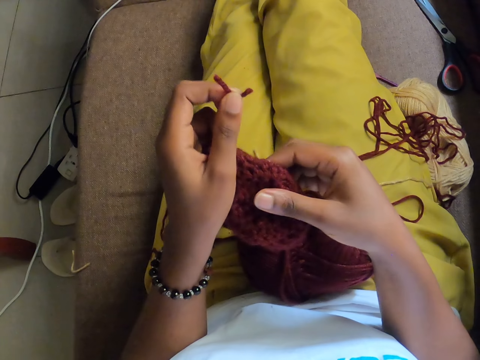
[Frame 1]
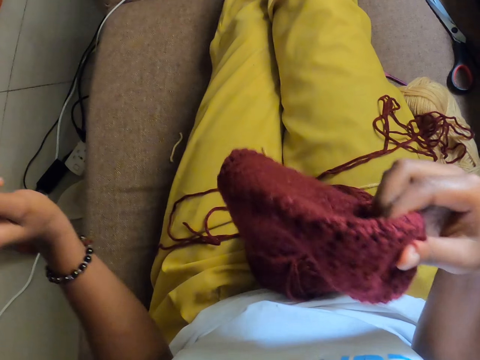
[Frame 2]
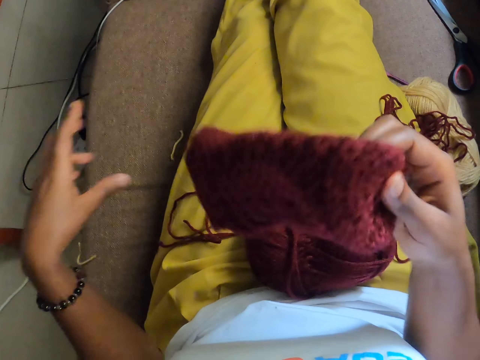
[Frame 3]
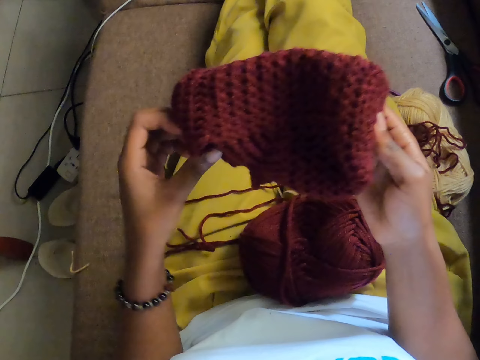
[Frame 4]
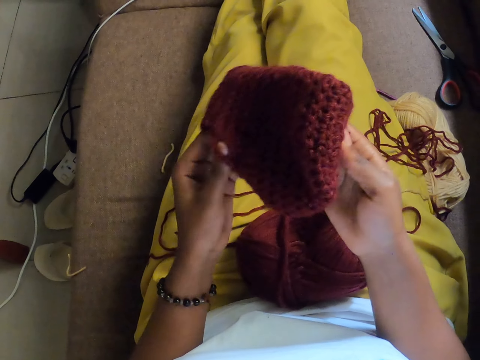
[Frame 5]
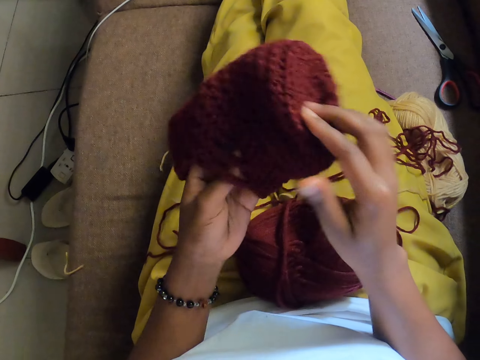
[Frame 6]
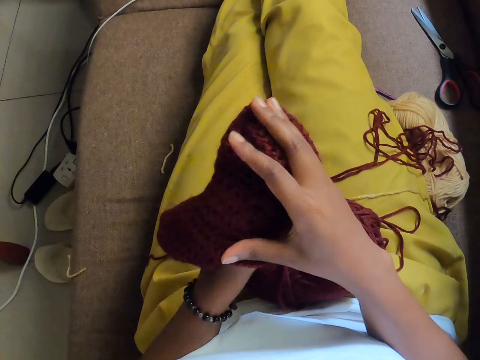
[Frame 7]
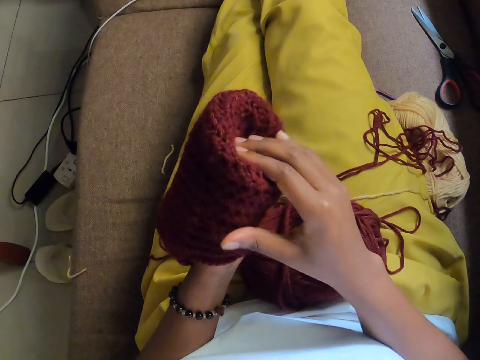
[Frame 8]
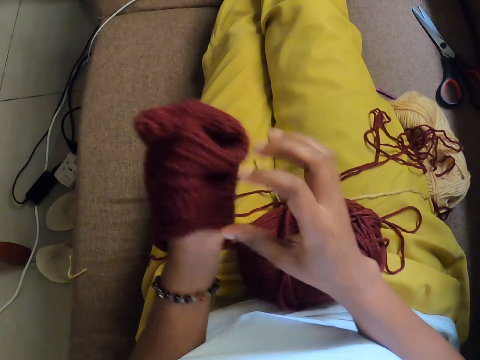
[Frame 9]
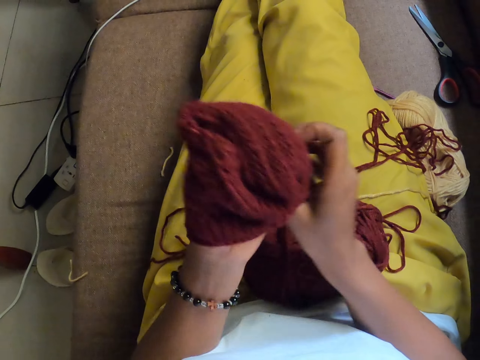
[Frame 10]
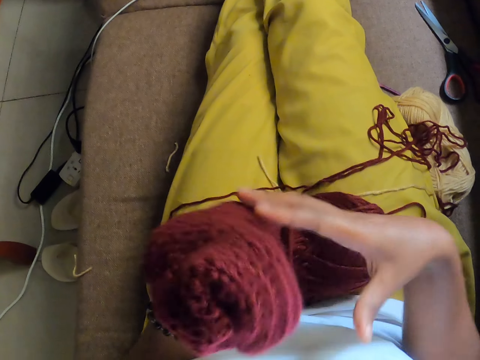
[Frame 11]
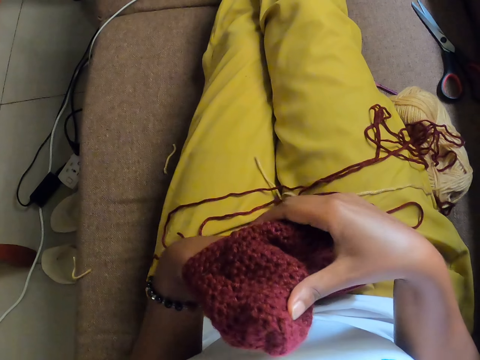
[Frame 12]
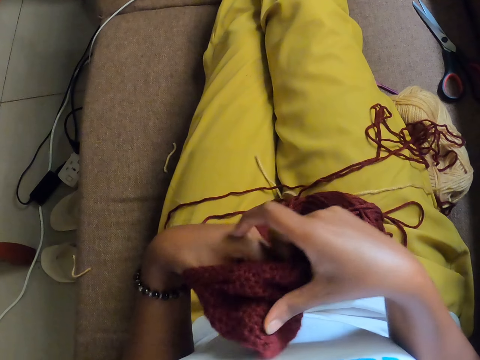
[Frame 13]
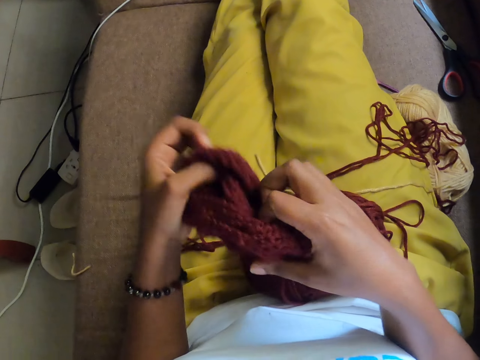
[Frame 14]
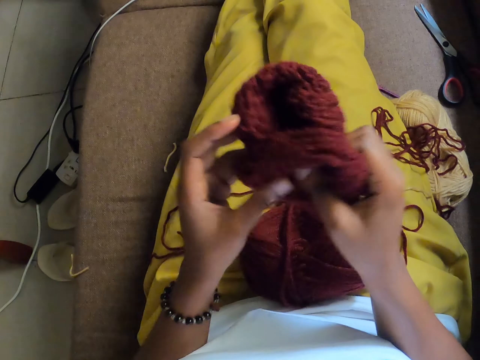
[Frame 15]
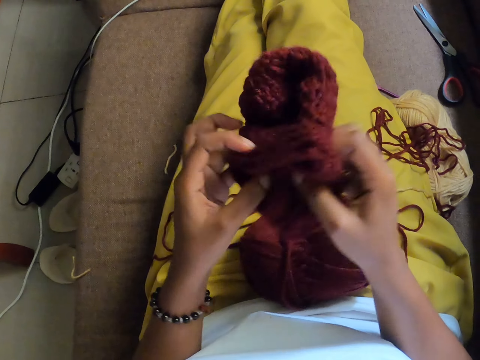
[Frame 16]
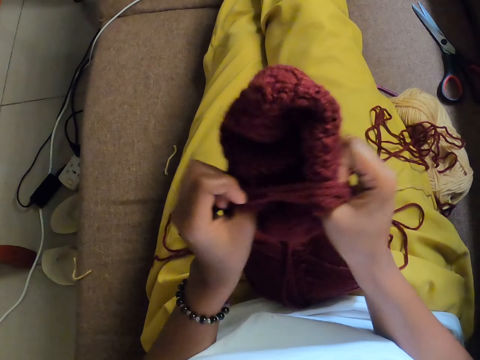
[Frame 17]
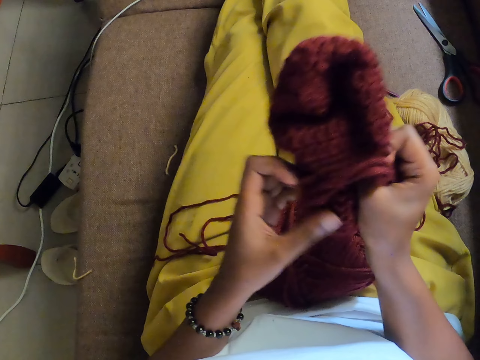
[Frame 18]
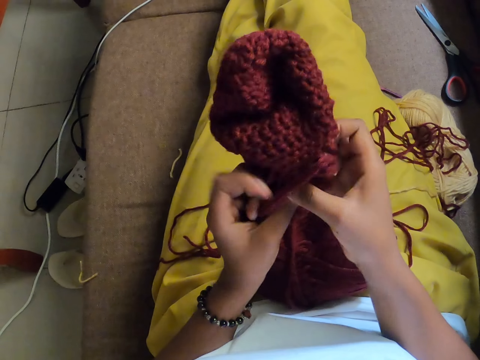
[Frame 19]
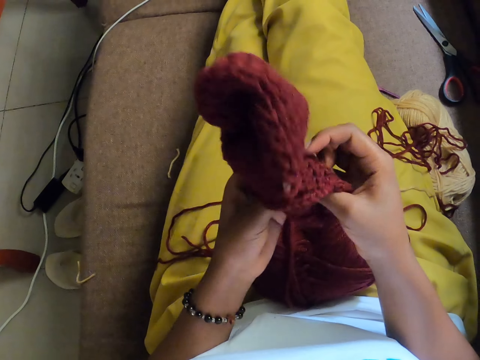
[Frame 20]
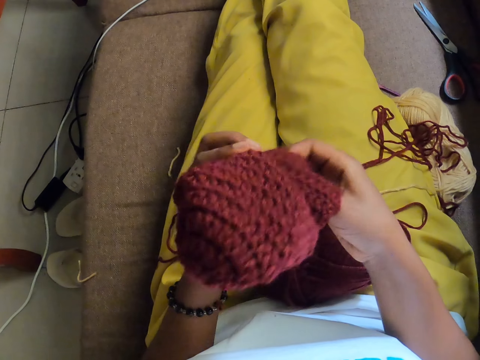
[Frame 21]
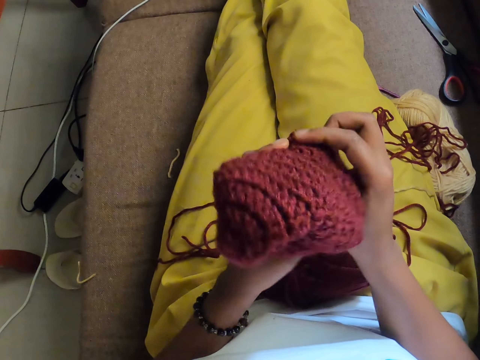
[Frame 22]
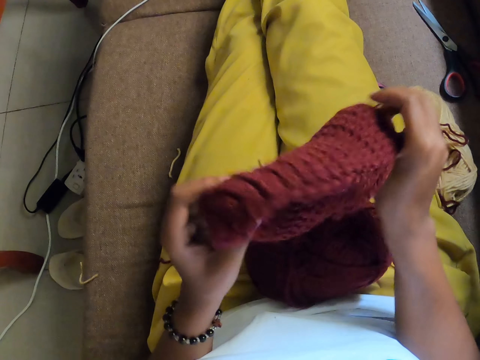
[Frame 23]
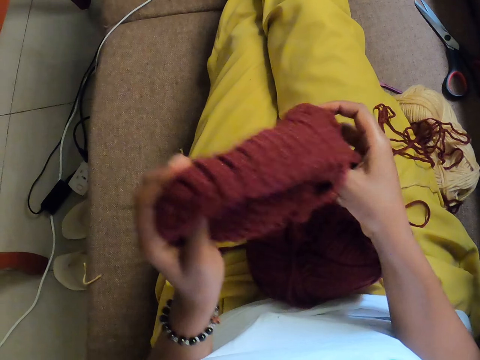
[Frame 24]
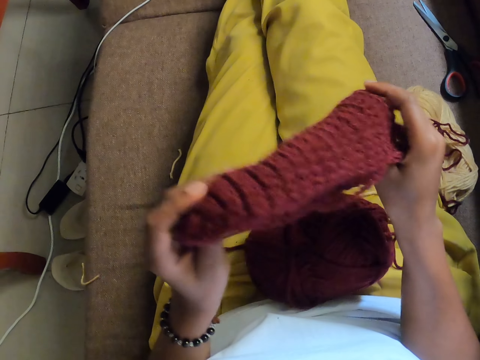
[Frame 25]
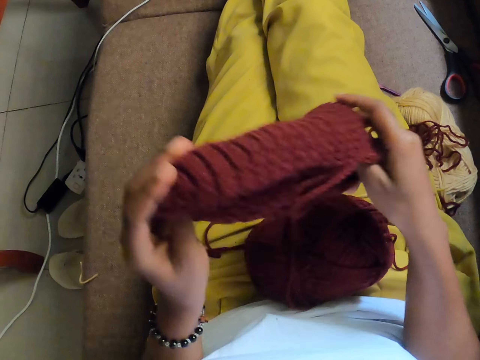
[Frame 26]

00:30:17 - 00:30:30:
The camera wearer throws the cut-out piece of yarn on a floor with her left hand. She adjusts the crochet yarn with both hands. She overturns the knit.

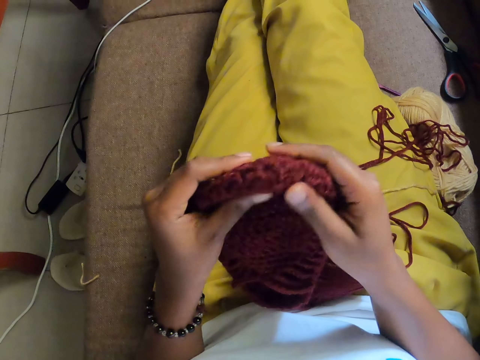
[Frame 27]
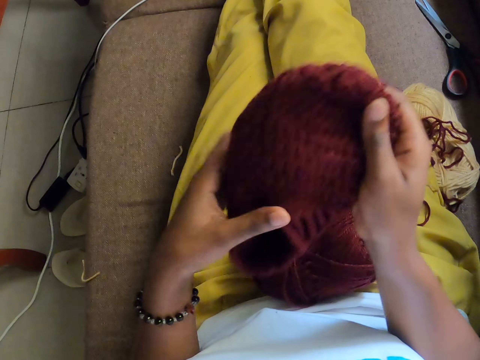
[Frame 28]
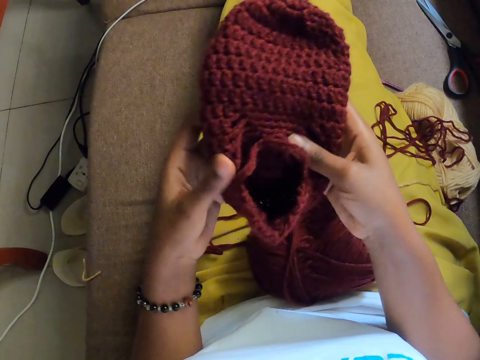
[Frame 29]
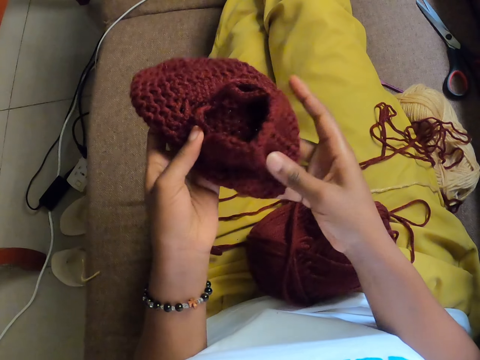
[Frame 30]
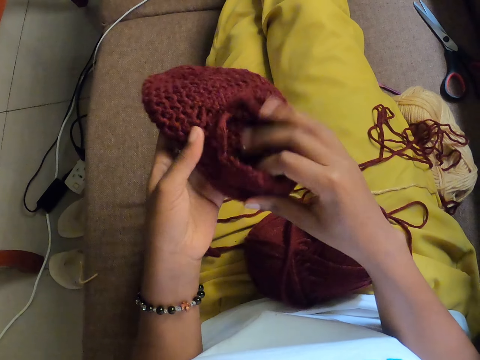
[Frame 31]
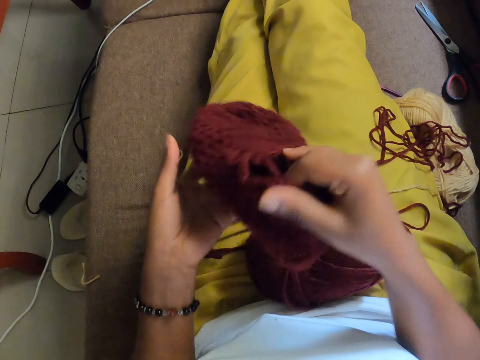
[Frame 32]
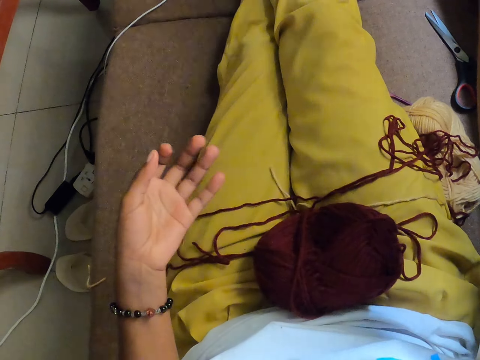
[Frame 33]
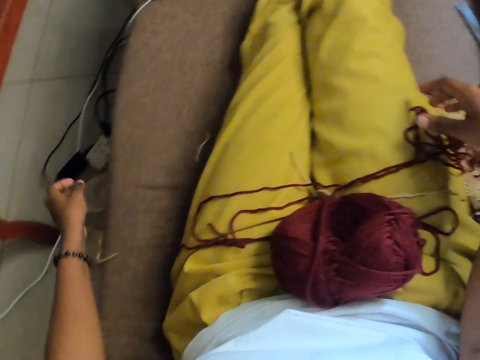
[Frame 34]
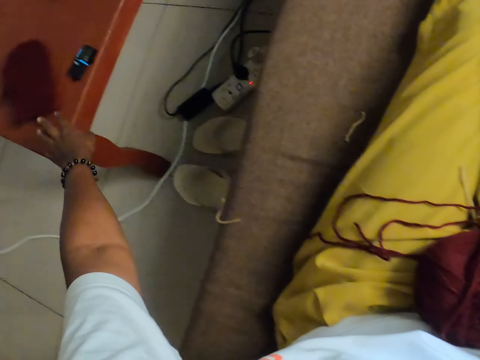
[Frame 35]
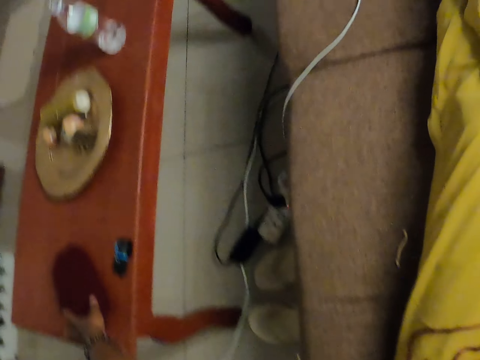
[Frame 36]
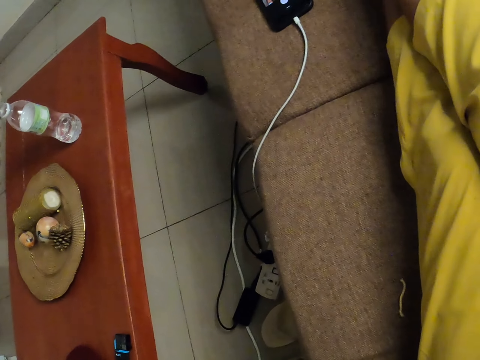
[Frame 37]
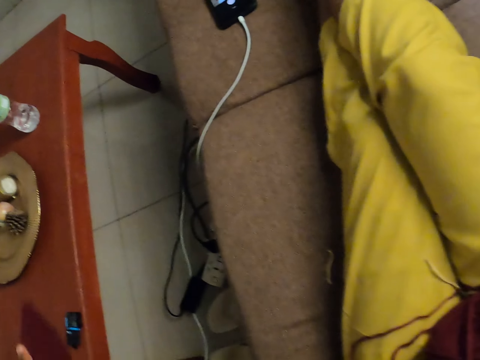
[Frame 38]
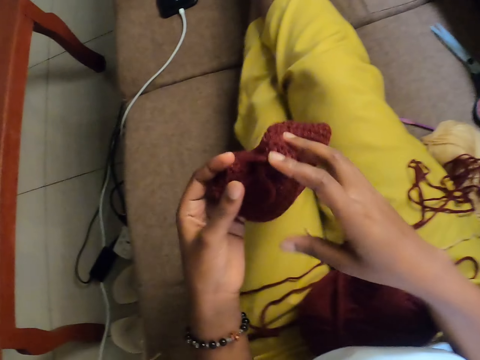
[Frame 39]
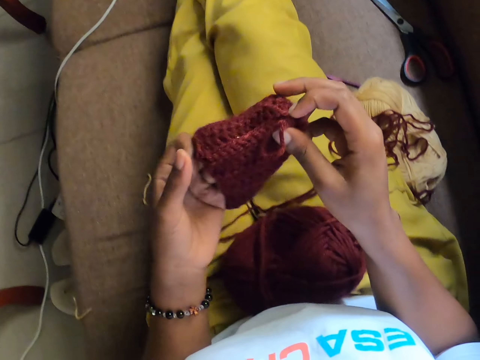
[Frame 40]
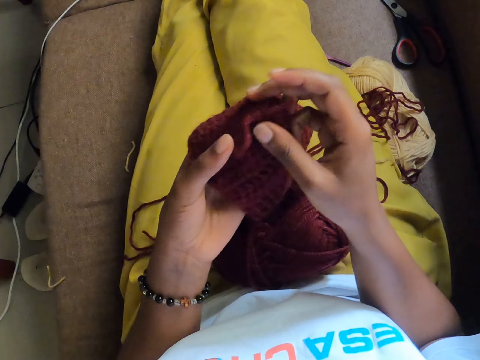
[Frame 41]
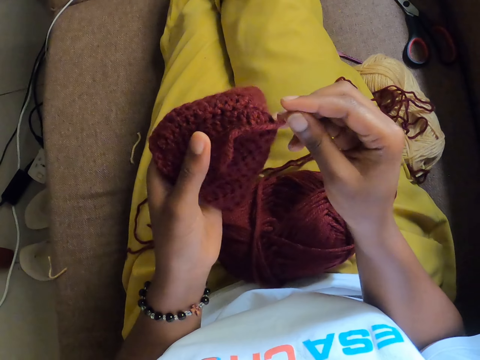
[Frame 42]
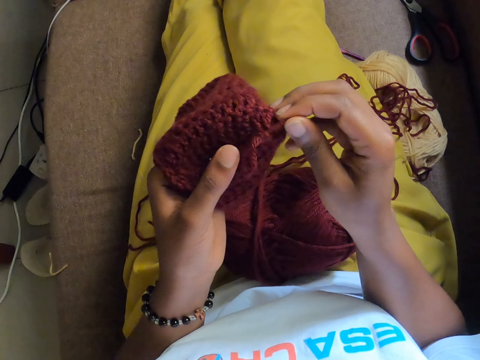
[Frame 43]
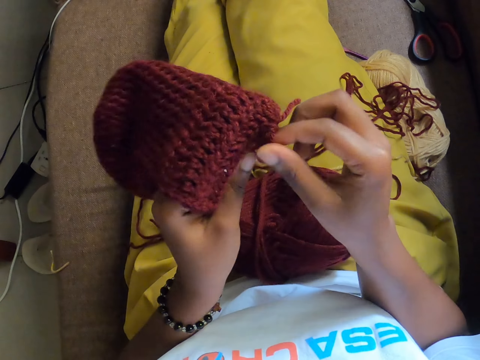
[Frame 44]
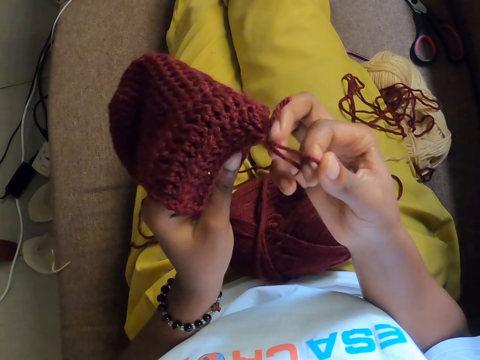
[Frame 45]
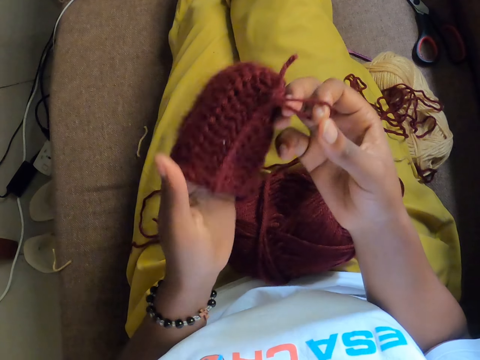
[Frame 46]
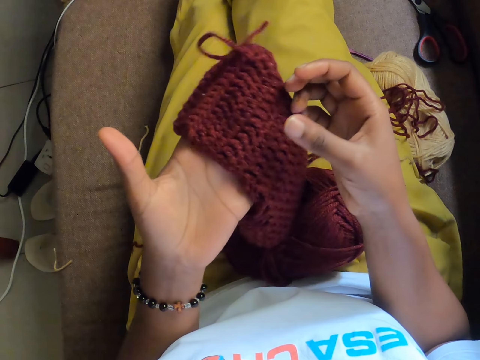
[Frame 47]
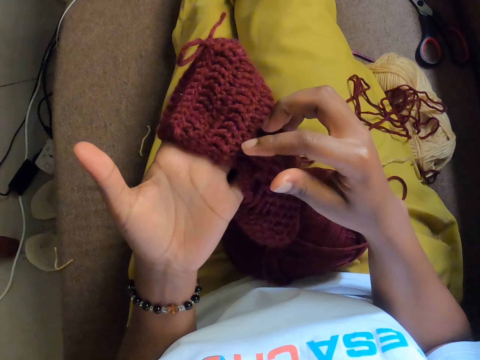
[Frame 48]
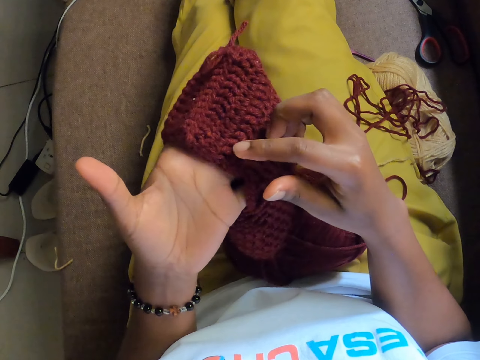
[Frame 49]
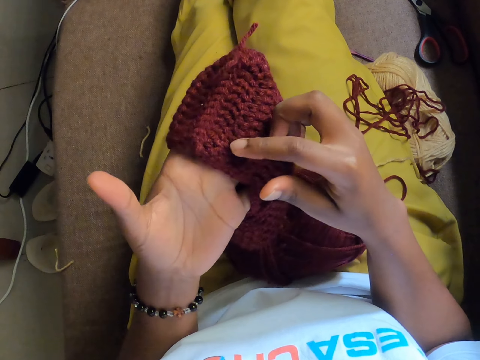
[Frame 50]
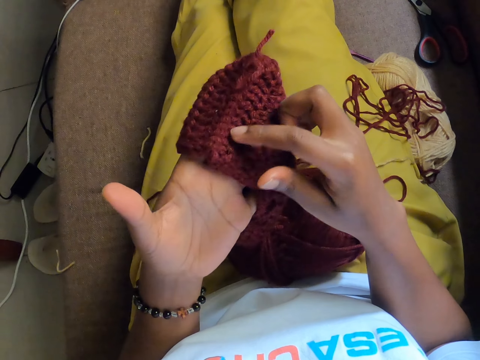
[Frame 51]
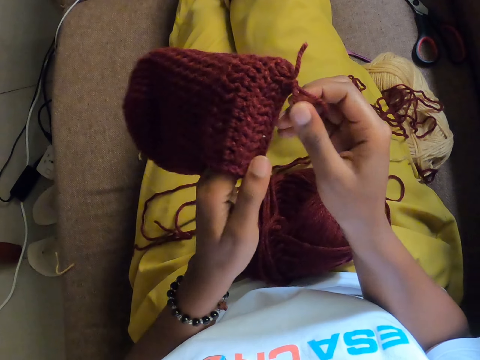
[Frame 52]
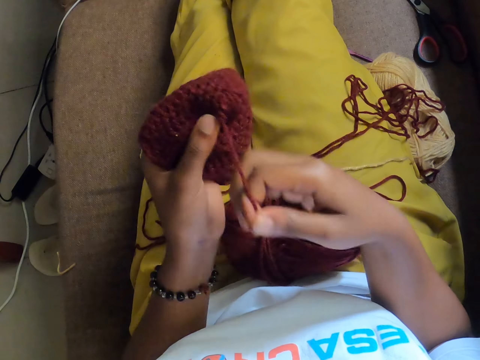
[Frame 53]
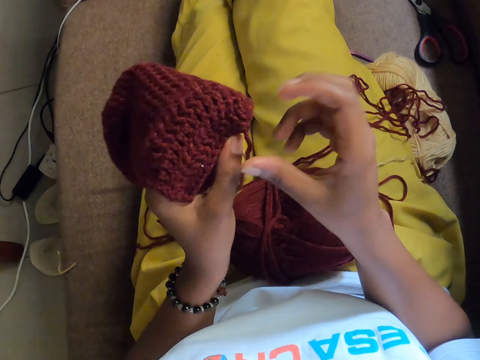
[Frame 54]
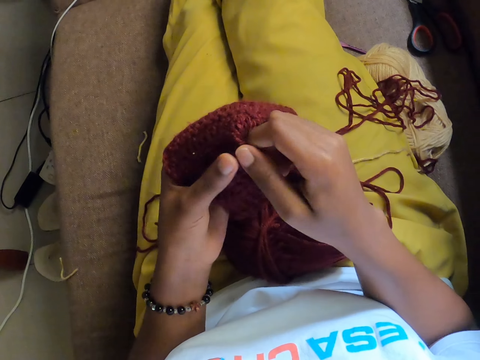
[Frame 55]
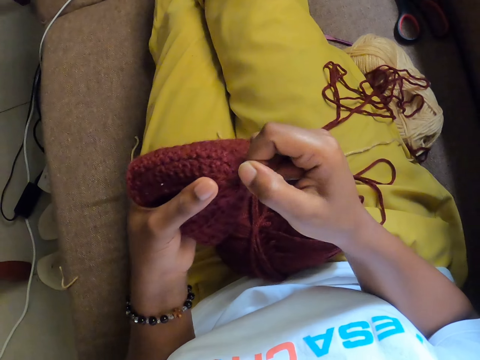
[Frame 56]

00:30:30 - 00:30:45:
The camera wearer puts the knit down and picks up the knit. She holds a crochet yarn with her left hand. She adjusts the crochet yarn with both hands. She touches the knit.
